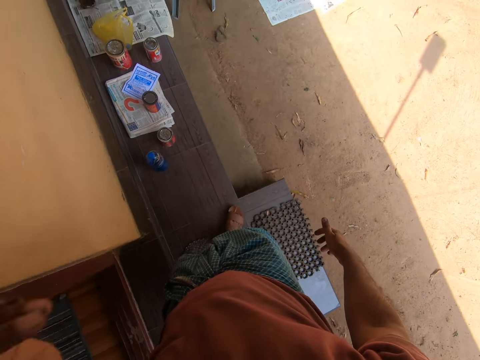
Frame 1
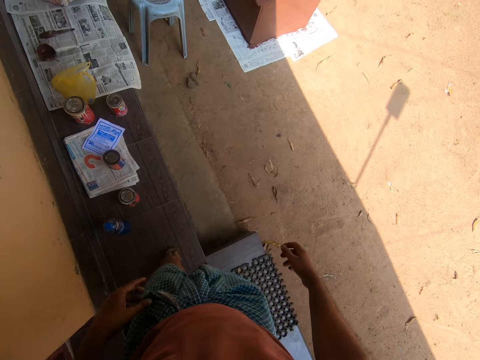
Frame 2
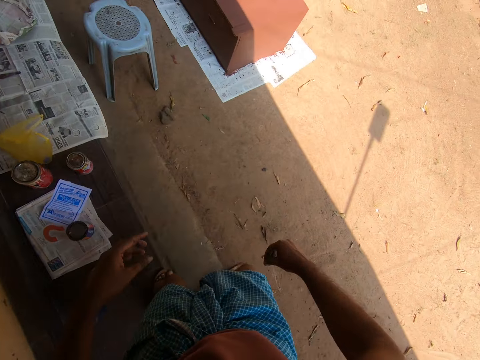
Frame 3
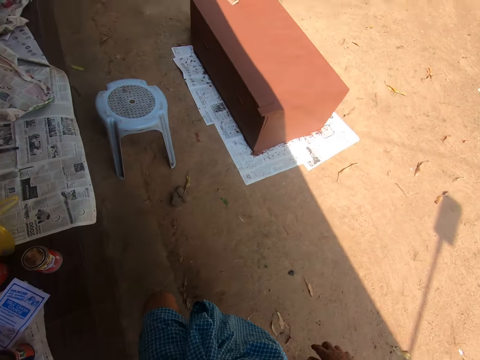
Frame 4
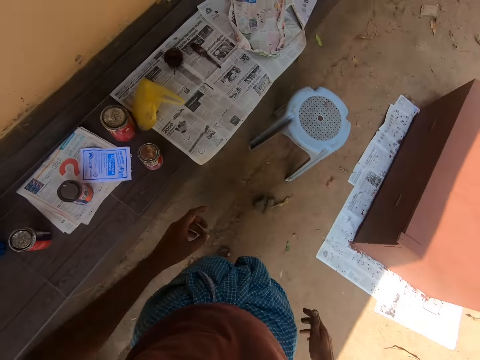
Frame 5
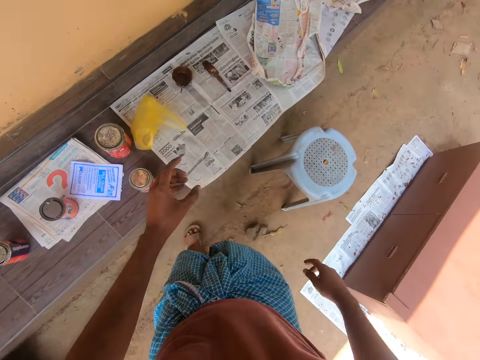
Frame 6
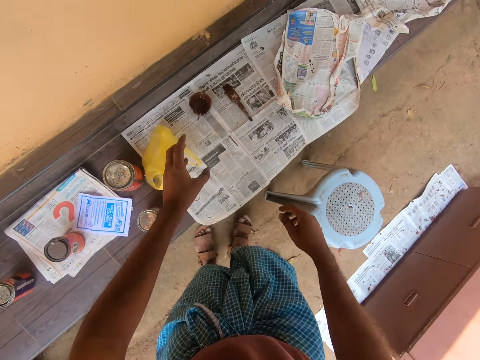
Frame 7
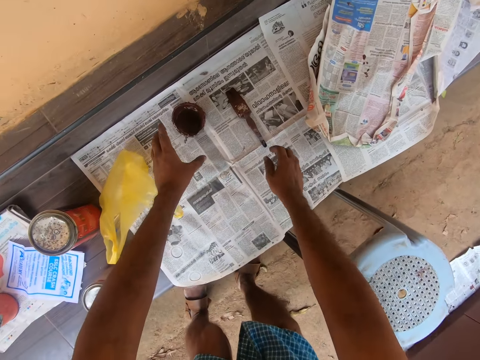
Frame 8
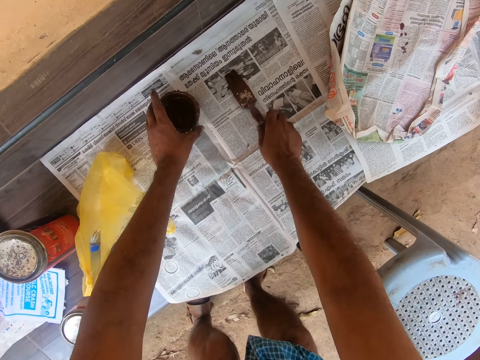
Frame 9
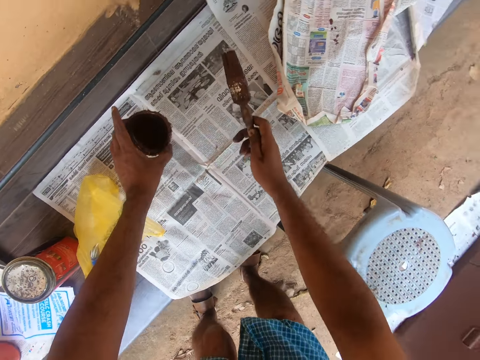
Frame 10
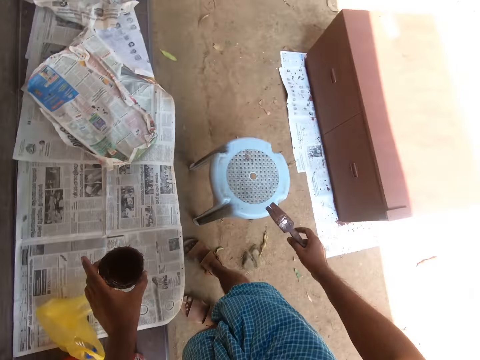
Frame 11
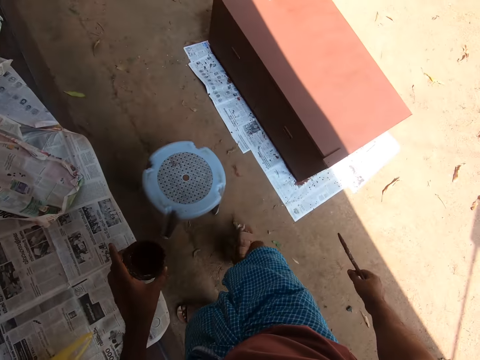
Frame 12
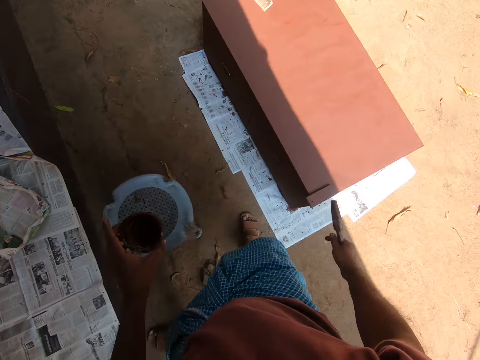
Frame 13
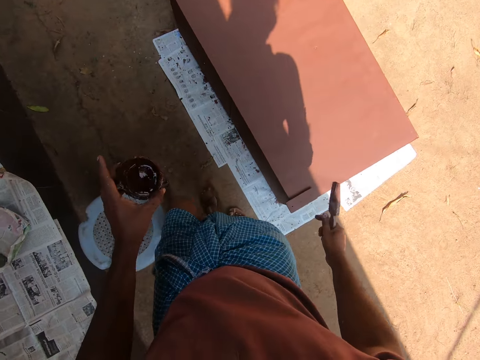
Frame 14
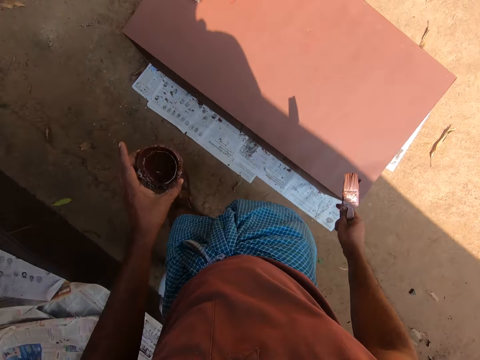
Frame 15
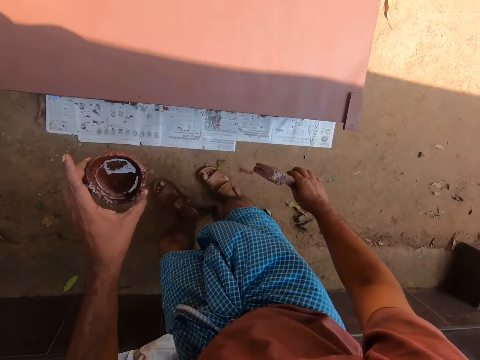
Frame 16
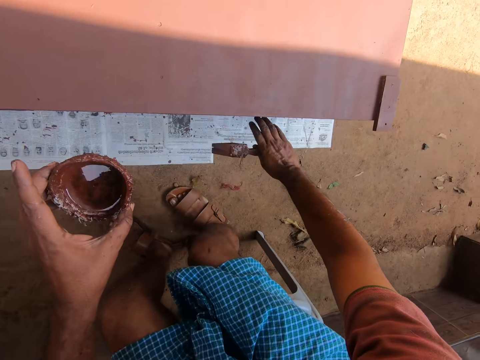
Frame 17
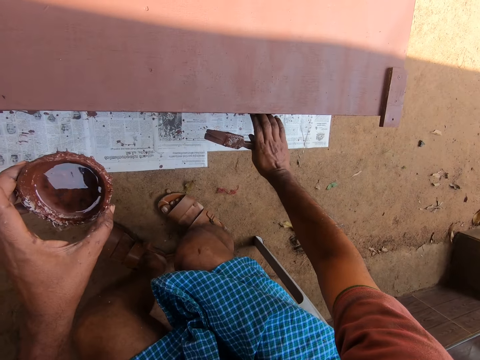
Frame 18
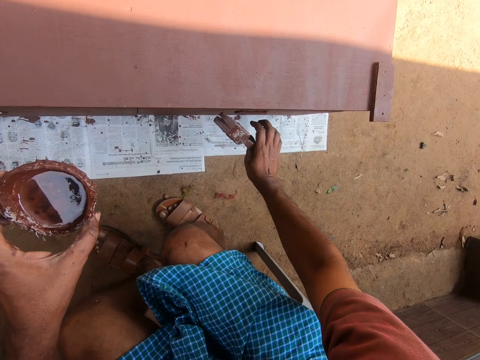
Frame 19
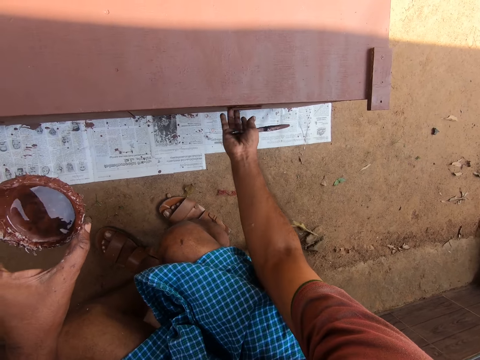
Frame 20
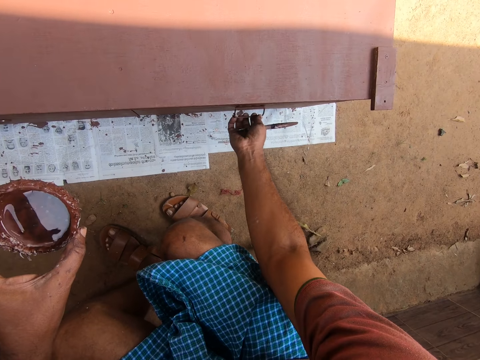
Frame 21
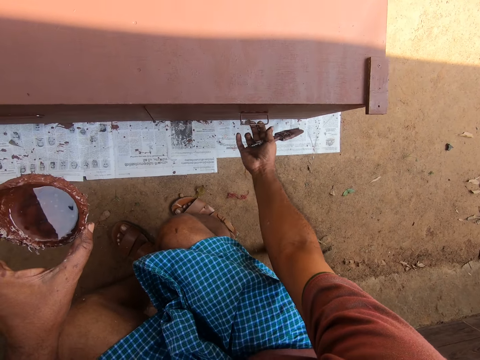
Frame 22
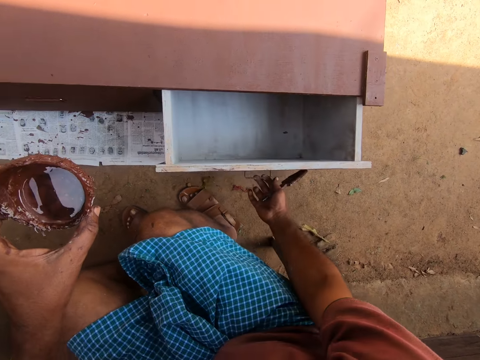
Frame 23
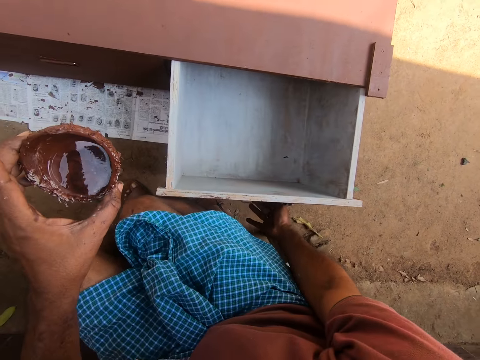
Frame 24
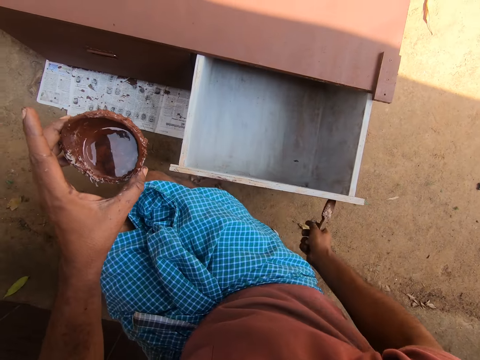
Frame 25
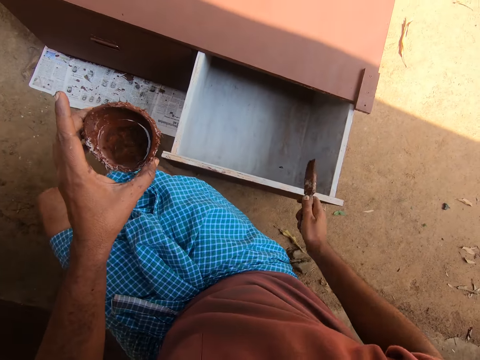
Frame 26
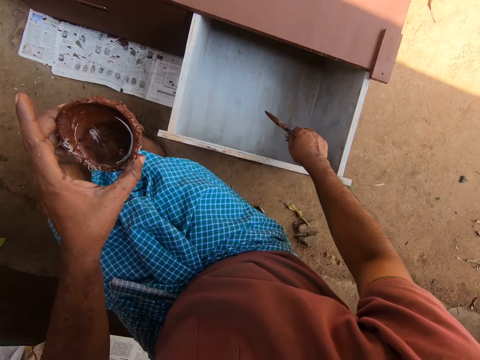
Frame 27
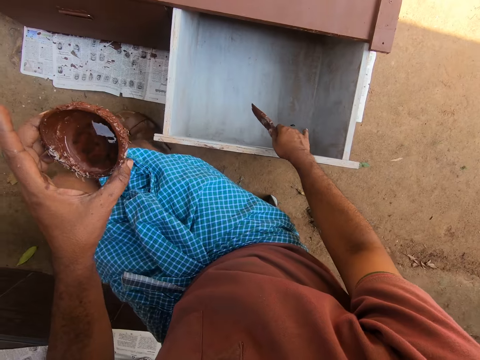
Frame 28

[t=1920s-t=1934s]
The camera wearer walks toward a bench. He picks up a paint container and a paintbrush with his hand. He walks around the room. He walks towards a cabinet. He pulls out the cabinet drawer.

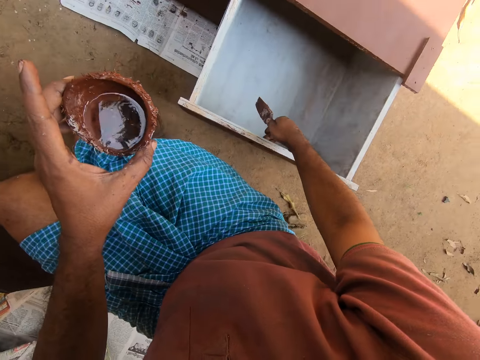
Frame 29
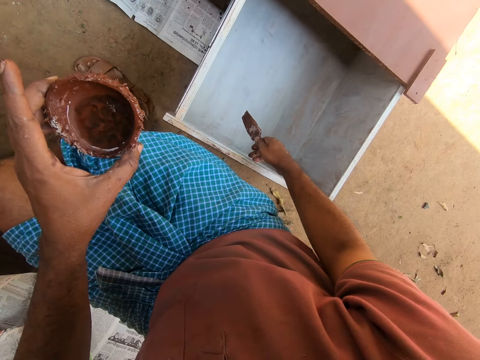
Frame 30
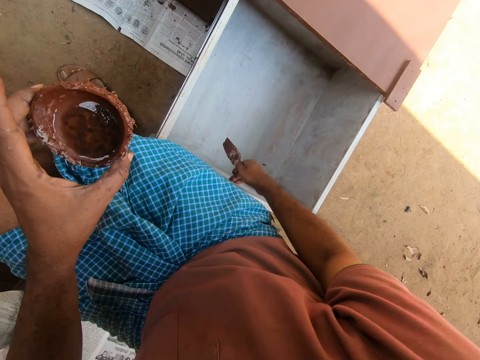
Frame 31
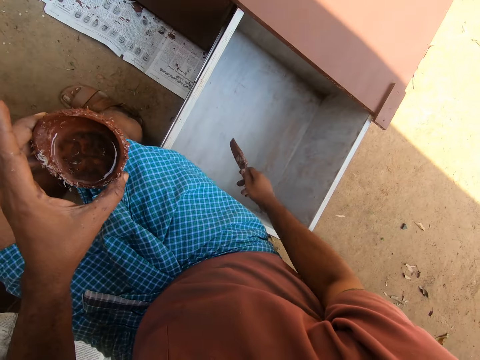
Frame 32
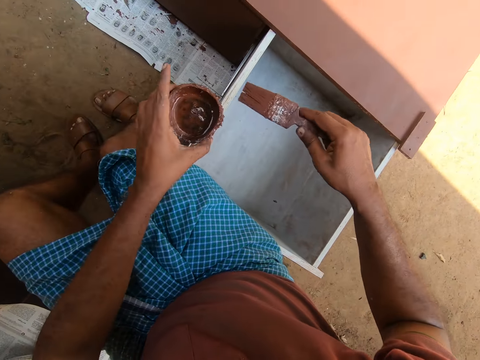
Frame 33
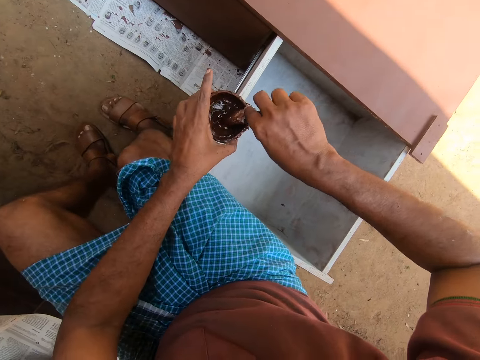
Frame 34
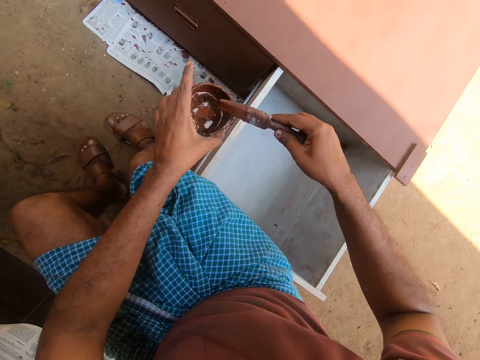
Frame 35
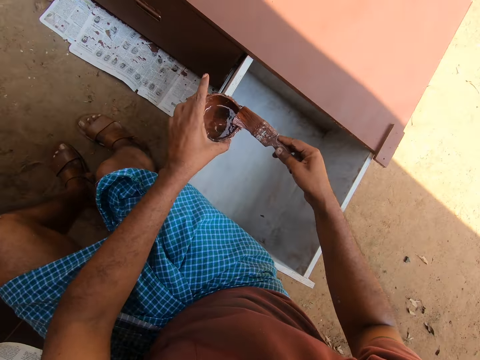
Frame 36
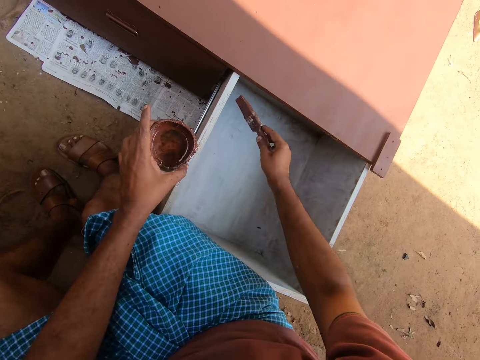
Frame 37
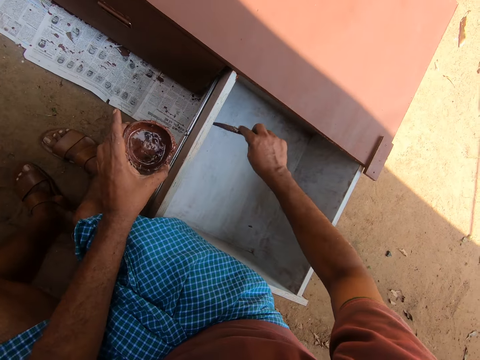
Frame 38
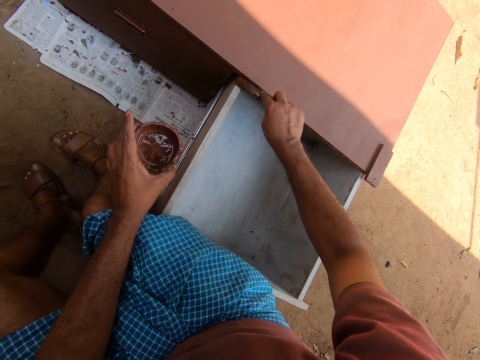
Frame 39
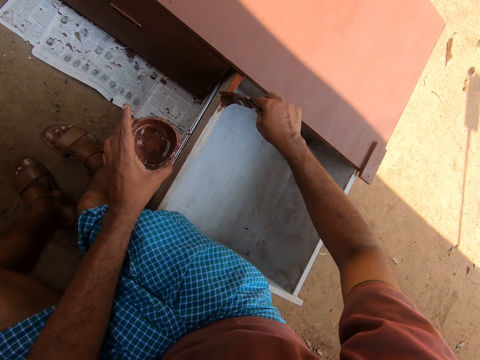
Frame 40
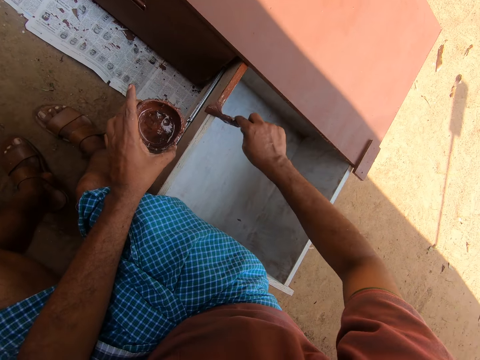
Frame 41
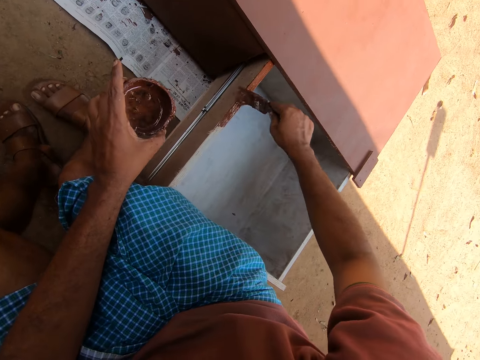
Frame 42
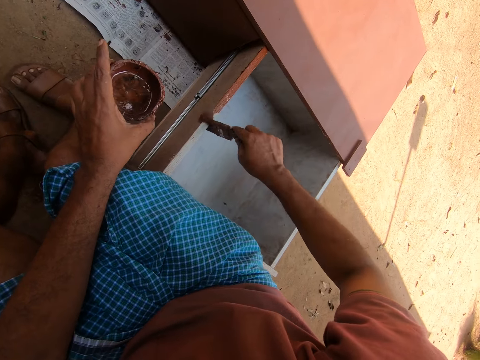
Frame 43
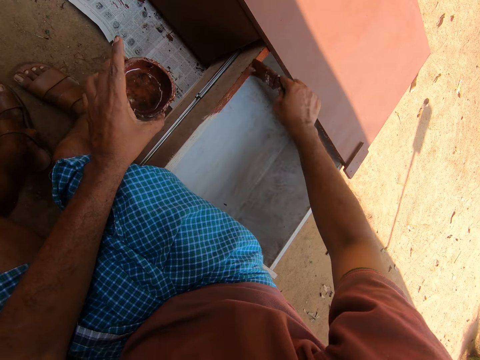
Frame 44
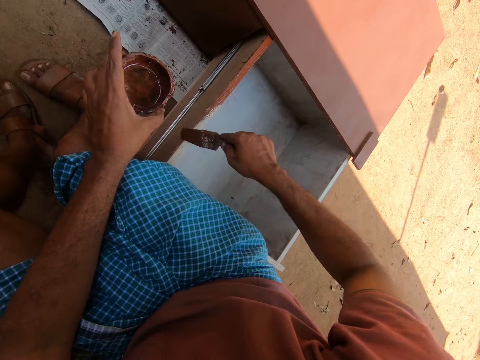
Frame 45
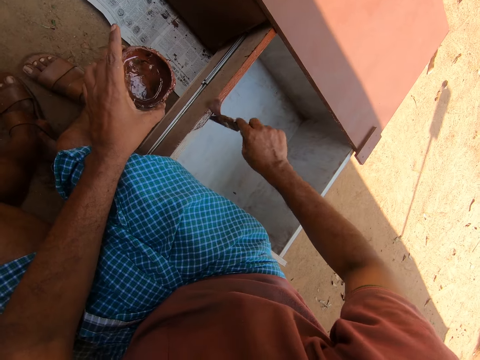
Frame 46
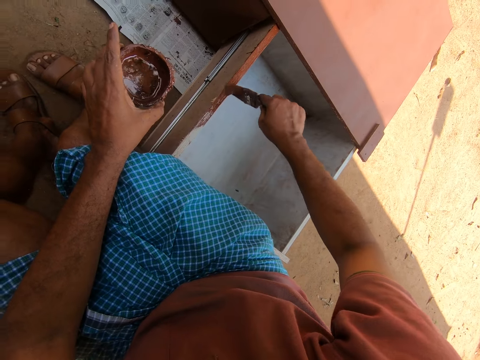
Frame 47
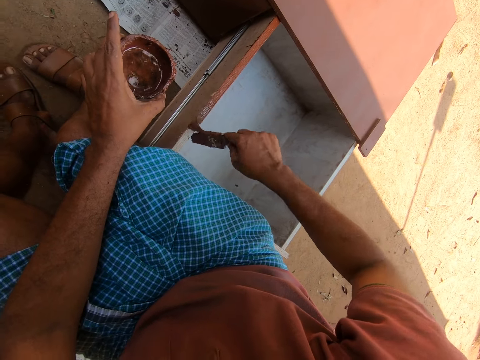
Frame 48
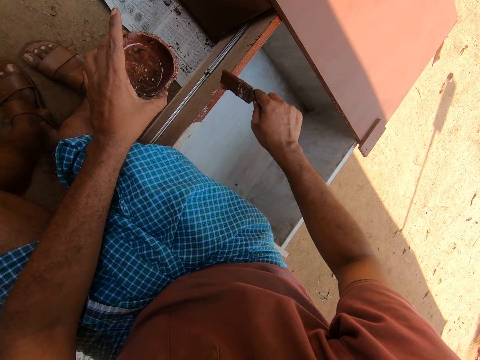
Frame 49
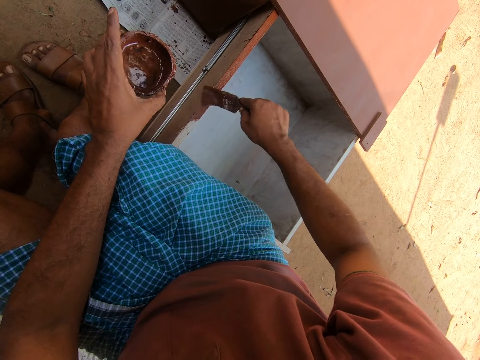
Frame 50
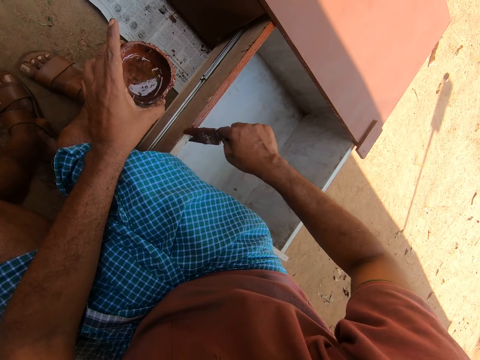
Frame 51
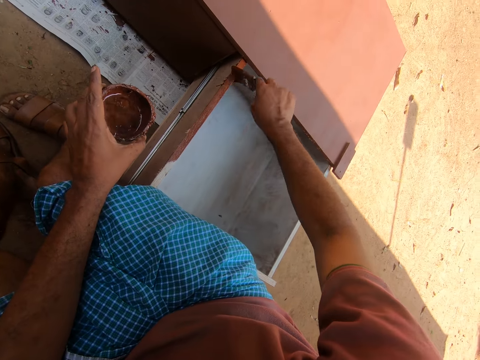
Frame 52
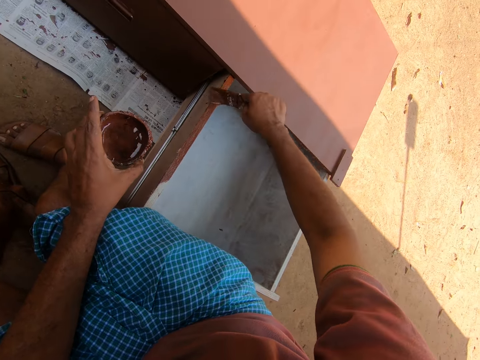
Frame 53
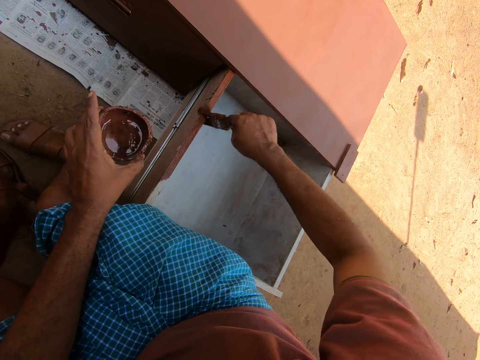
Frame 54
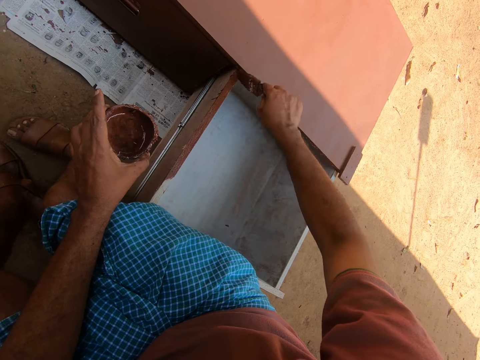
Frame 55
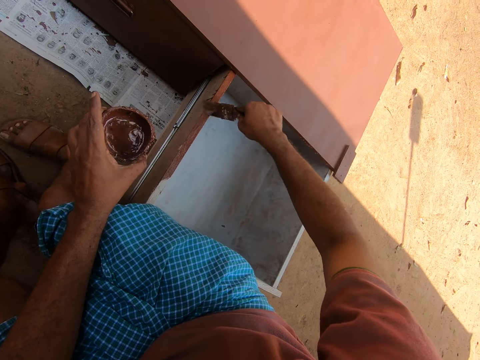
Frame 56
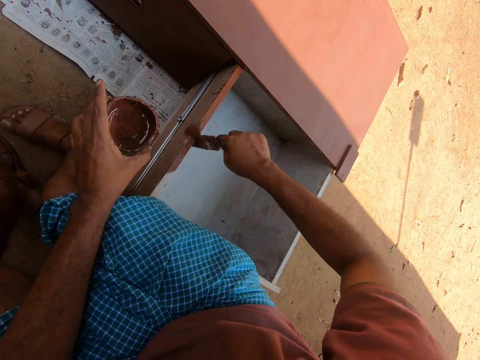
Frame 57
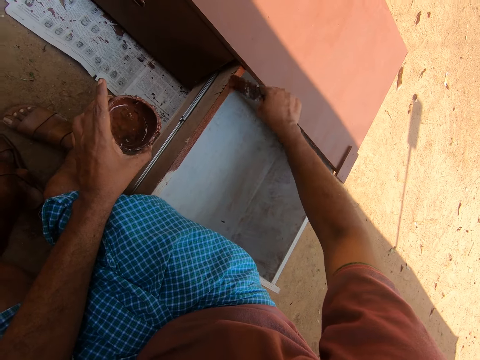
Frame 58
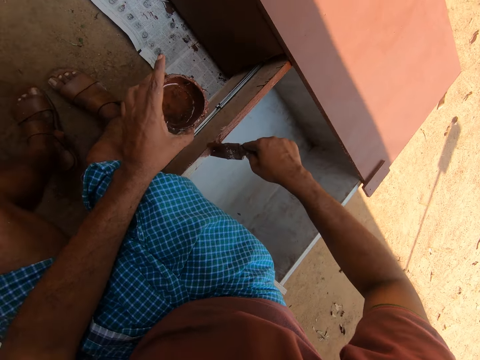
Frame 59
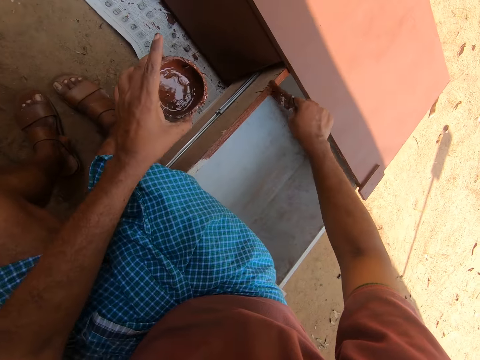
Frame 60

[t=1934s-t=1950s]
The camera wearer gets some paint with the paintbrush on his right hand from the paint container in his left hand. He paints the cabinet drawer with the paintbrush in his right hand.
